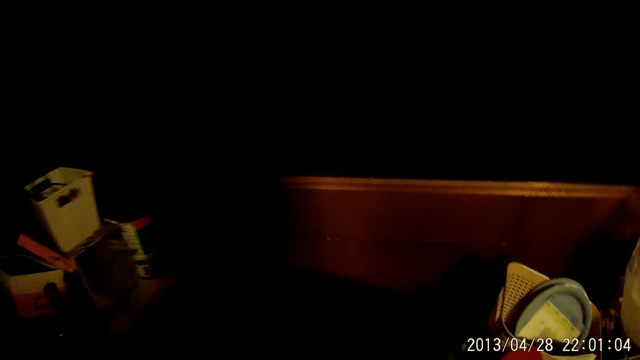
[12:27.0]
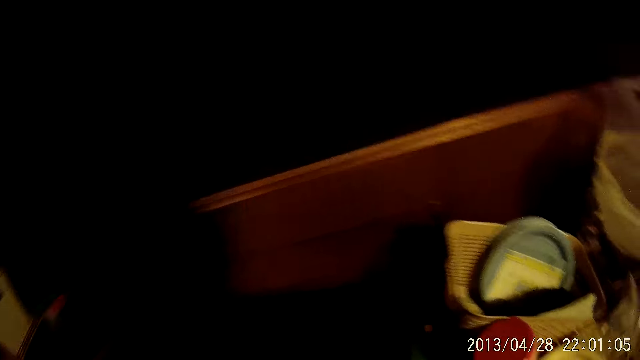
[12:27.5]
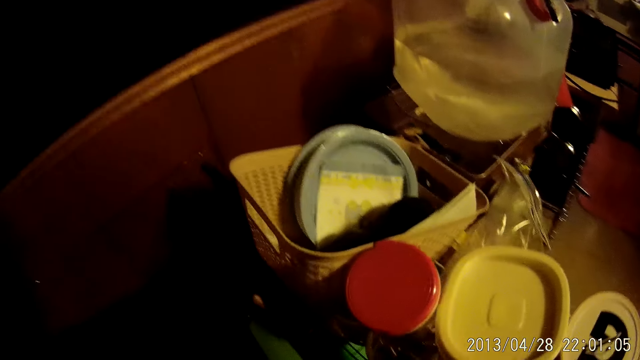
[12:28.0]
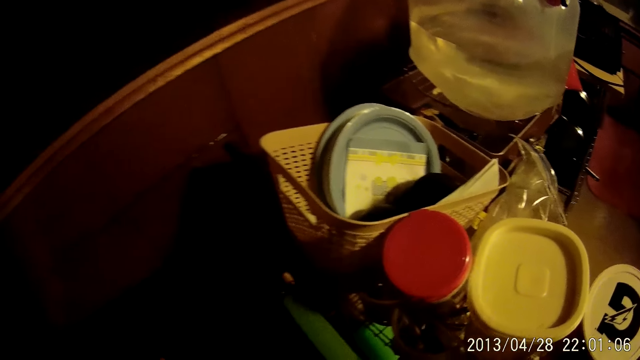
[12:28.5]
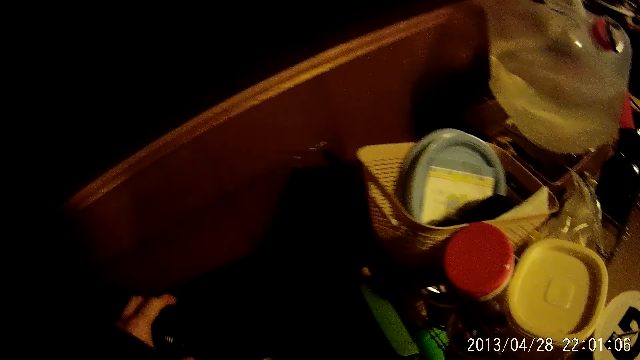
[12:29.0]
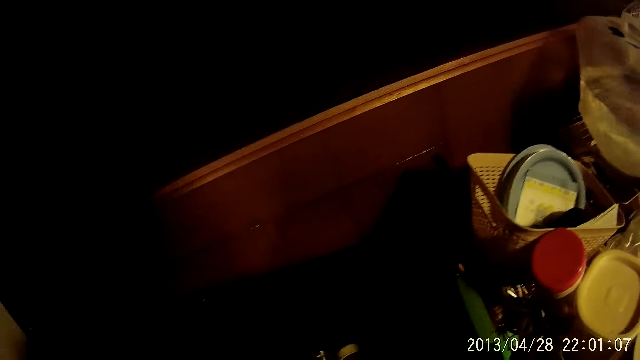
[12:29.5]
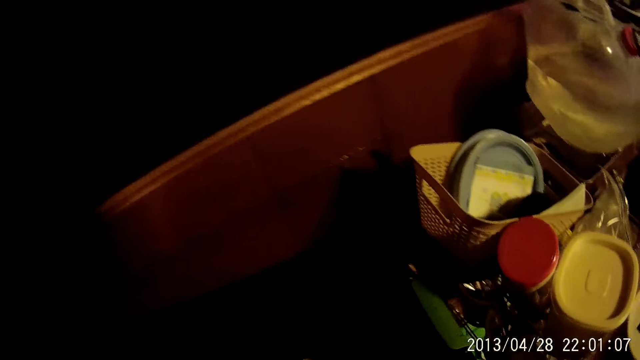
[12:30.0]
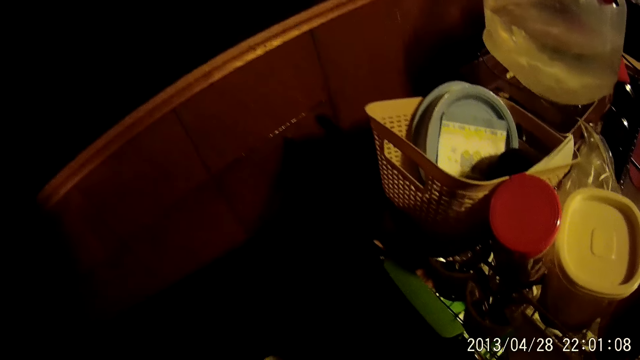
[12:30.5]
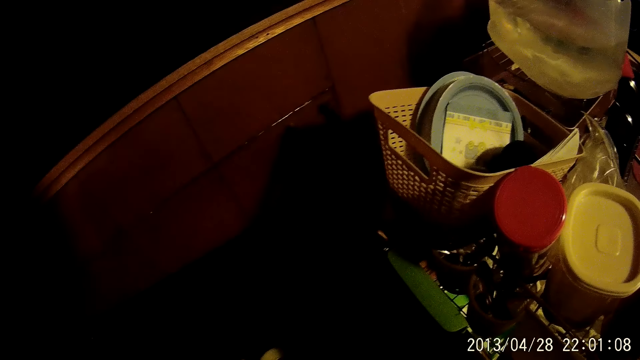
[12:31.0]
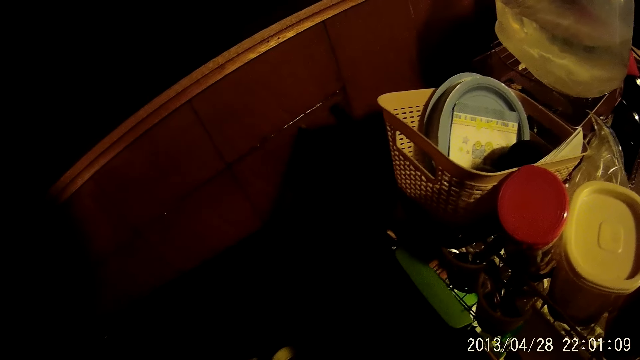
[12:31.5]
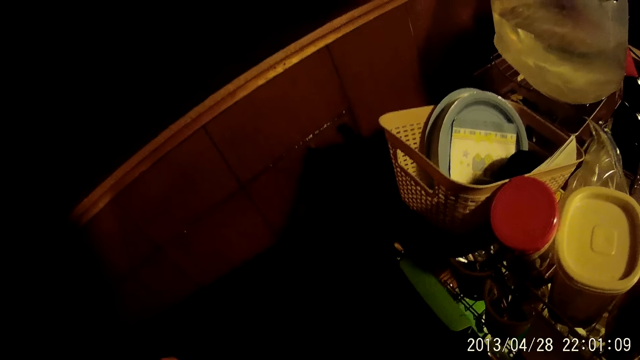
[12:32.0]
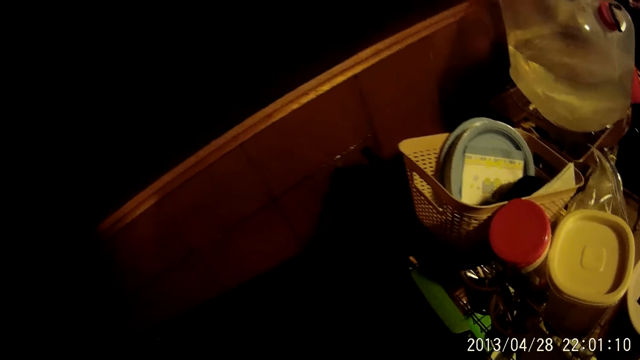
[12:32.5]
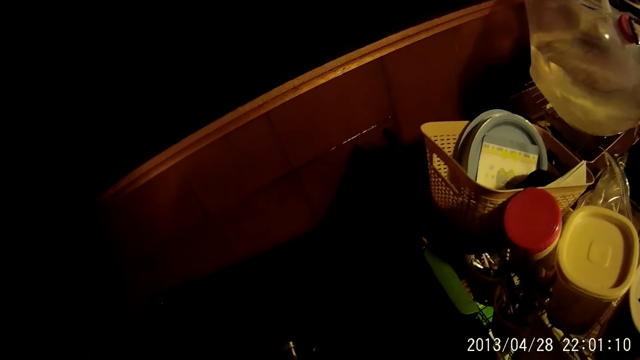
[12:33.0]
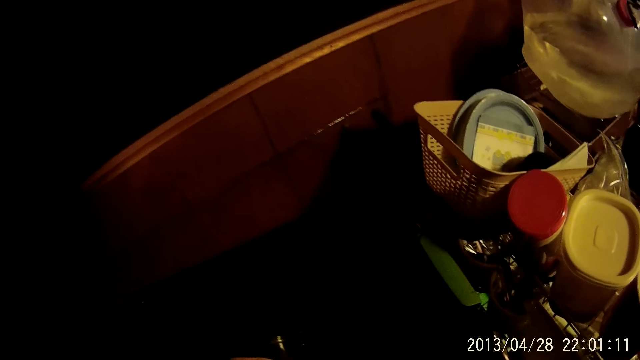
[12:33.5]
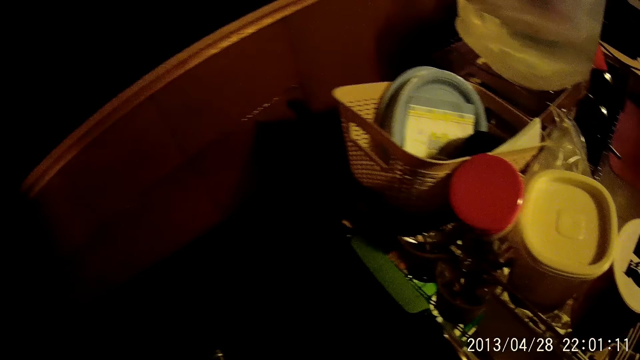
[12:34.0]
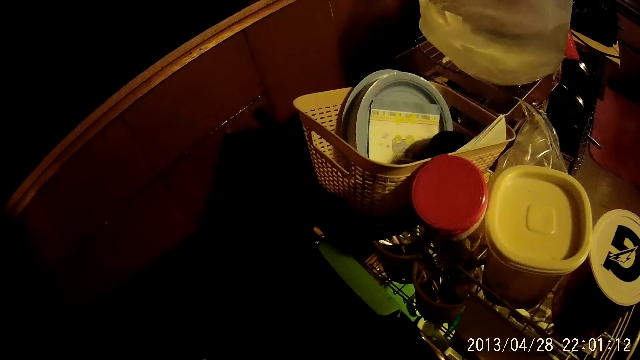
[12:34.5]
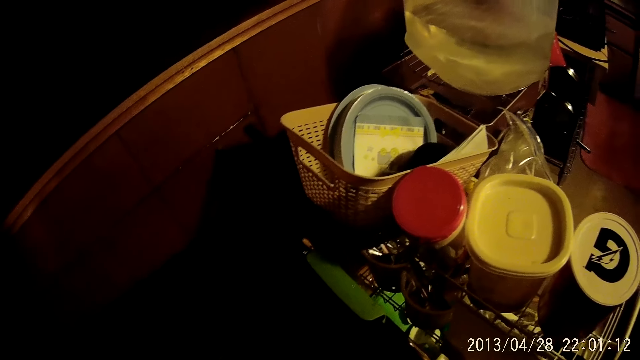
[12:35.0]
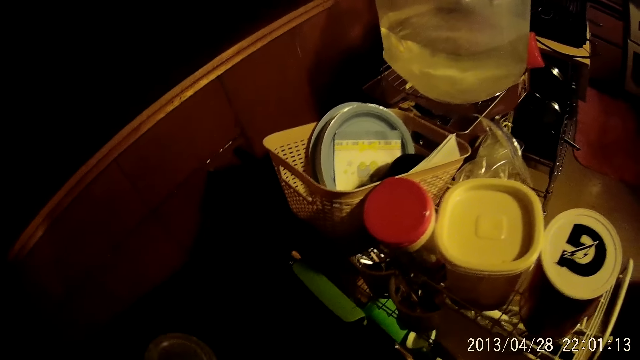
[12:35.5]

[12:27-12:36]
The camera wearer raises the hand.

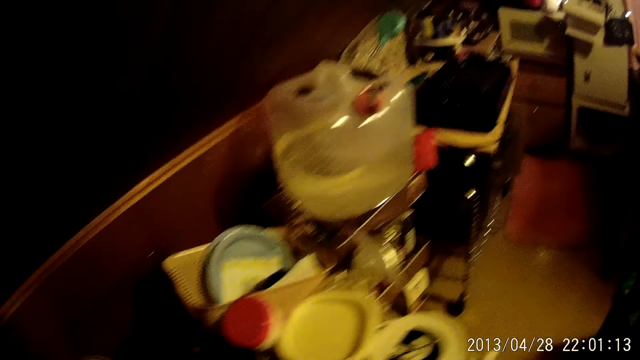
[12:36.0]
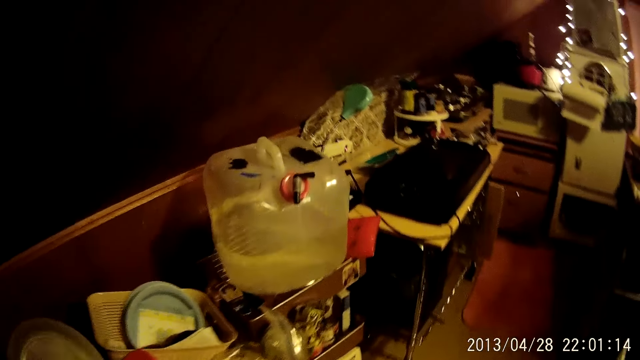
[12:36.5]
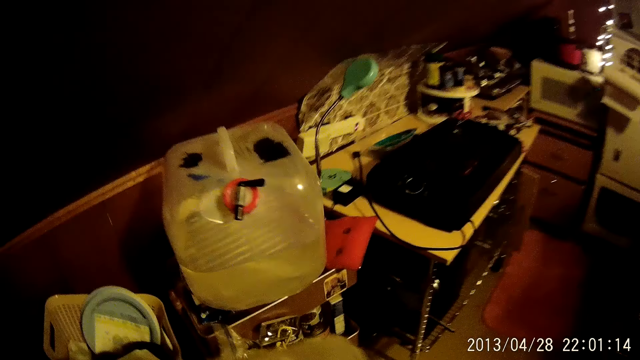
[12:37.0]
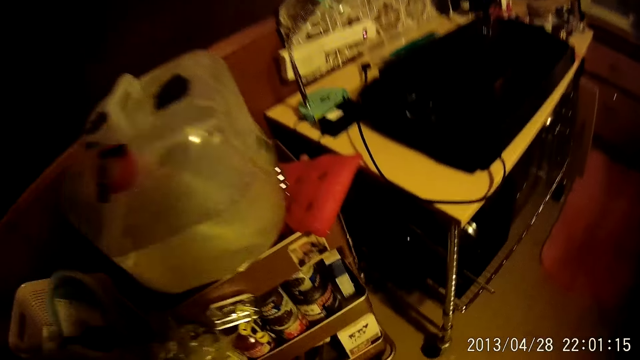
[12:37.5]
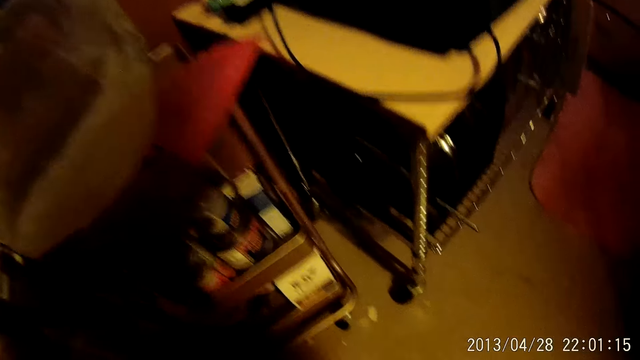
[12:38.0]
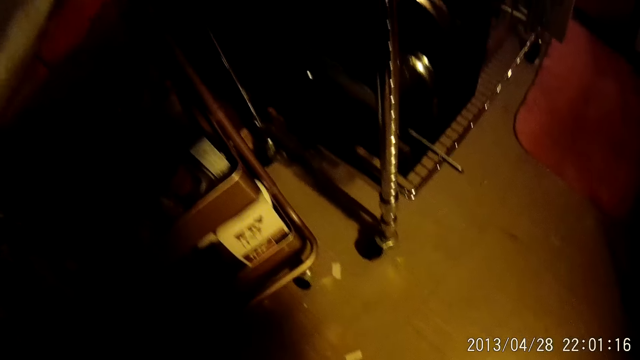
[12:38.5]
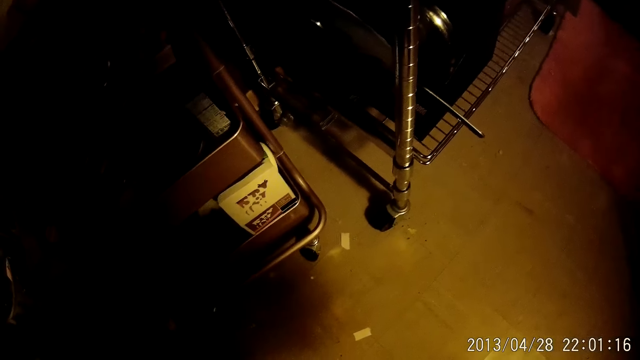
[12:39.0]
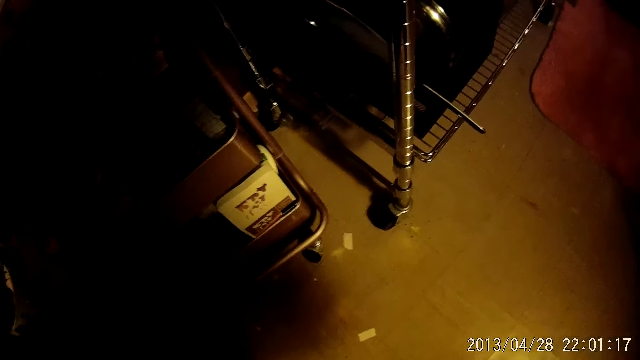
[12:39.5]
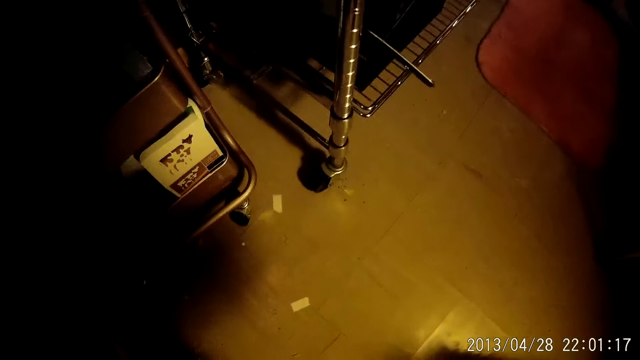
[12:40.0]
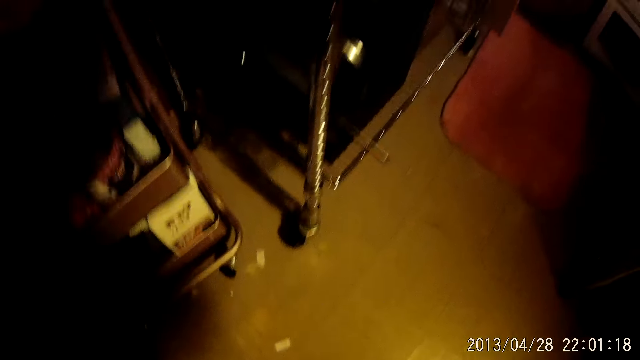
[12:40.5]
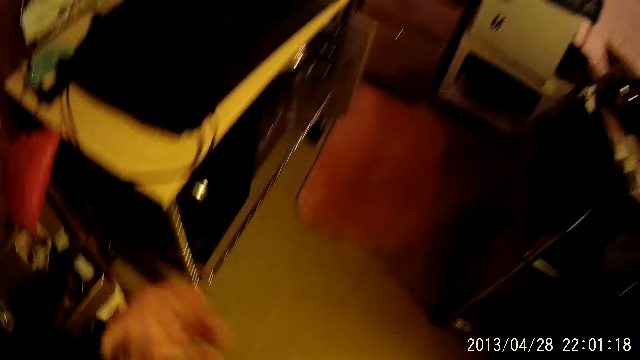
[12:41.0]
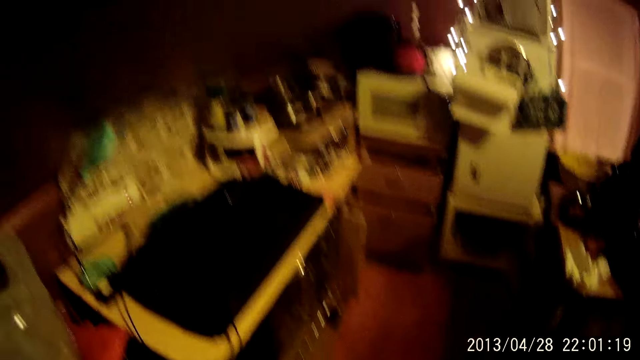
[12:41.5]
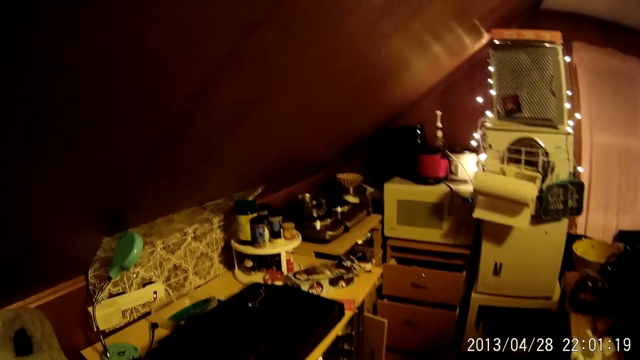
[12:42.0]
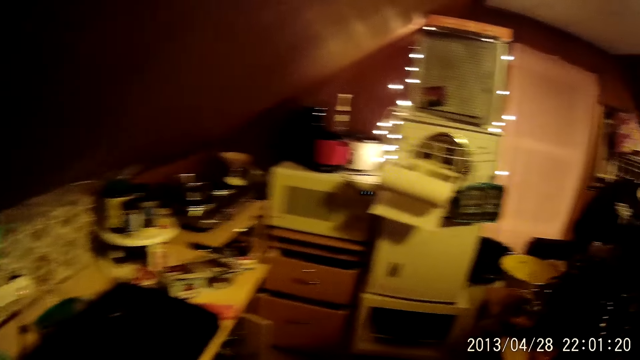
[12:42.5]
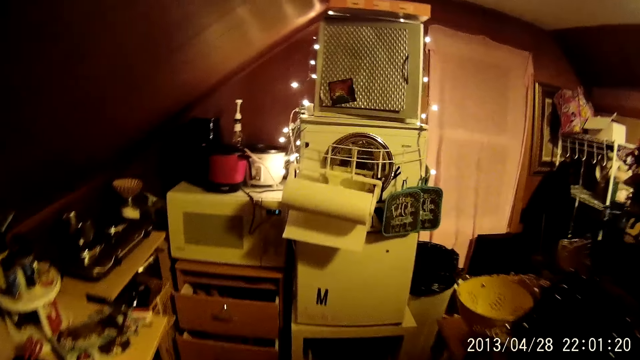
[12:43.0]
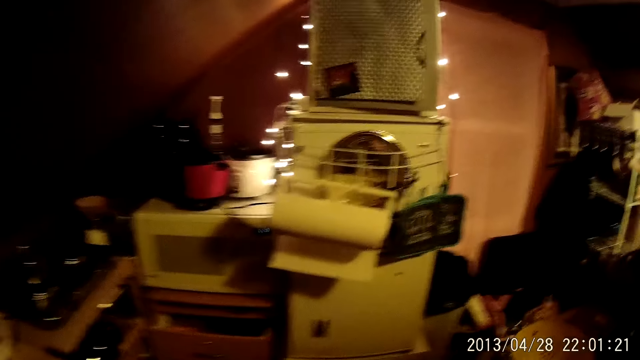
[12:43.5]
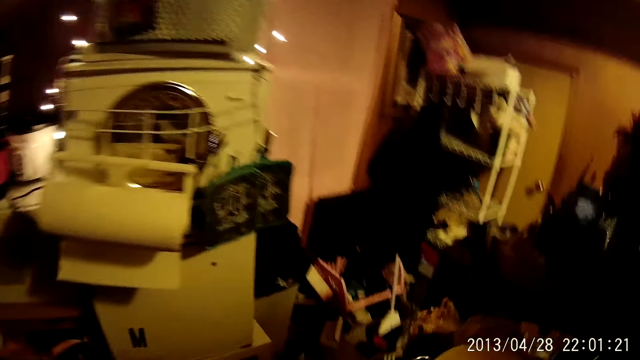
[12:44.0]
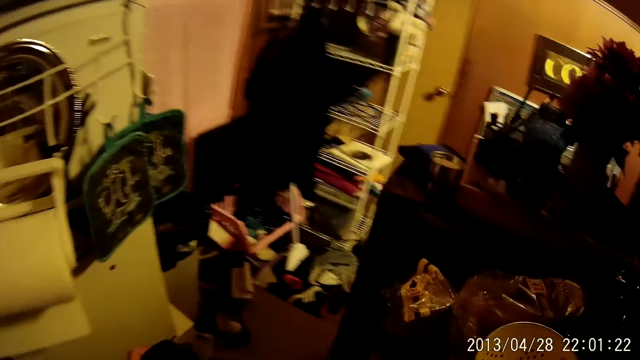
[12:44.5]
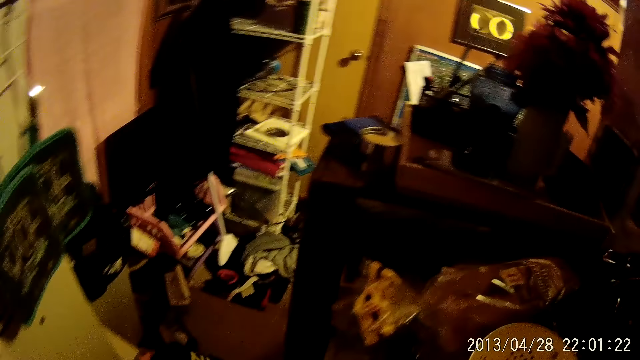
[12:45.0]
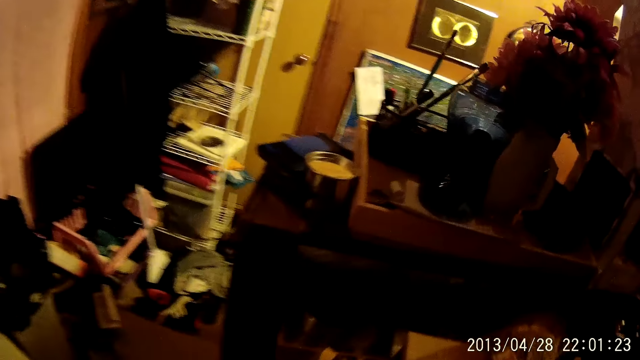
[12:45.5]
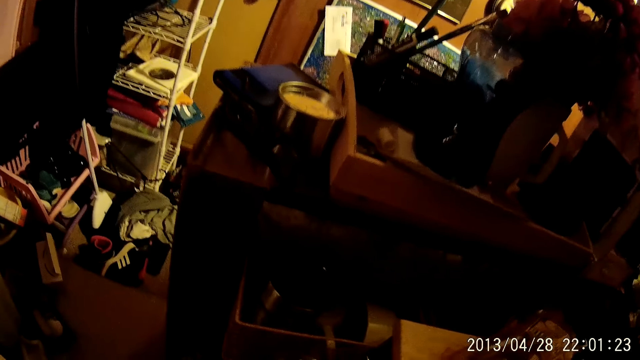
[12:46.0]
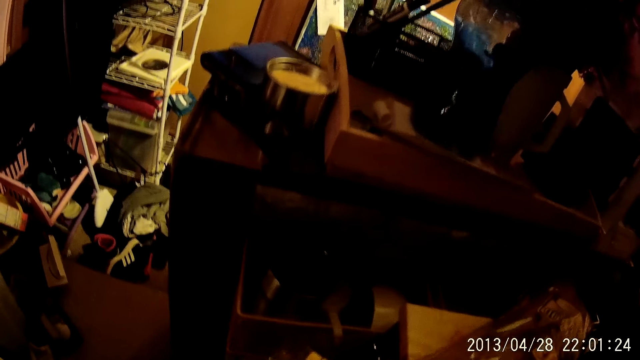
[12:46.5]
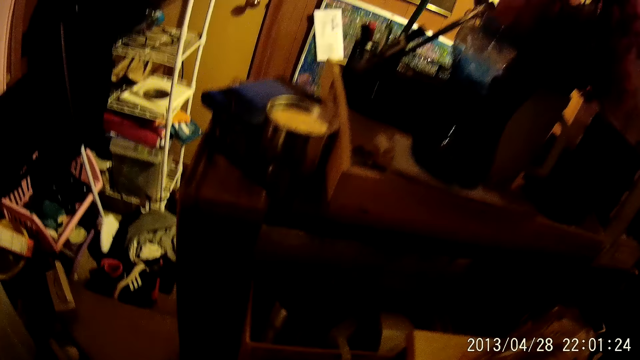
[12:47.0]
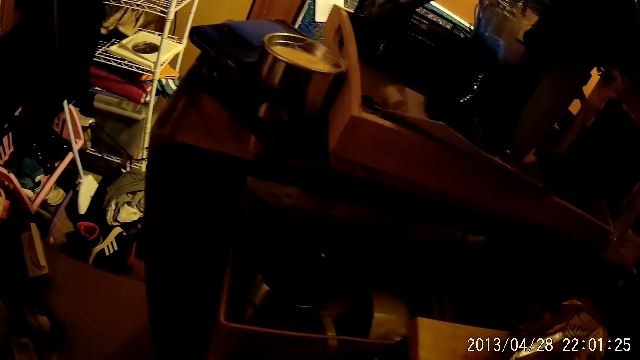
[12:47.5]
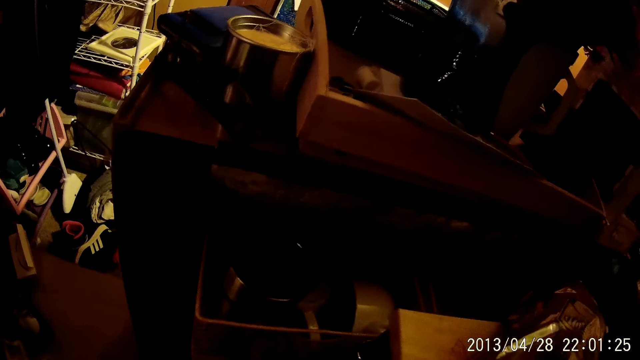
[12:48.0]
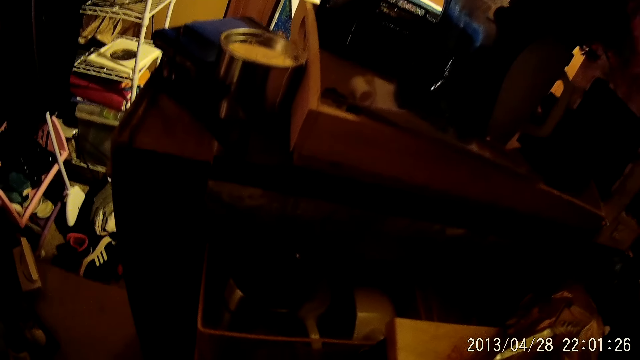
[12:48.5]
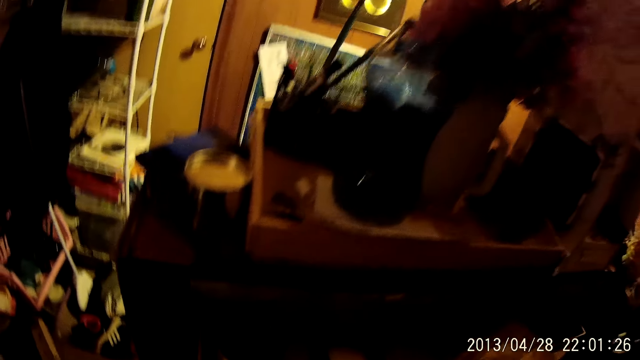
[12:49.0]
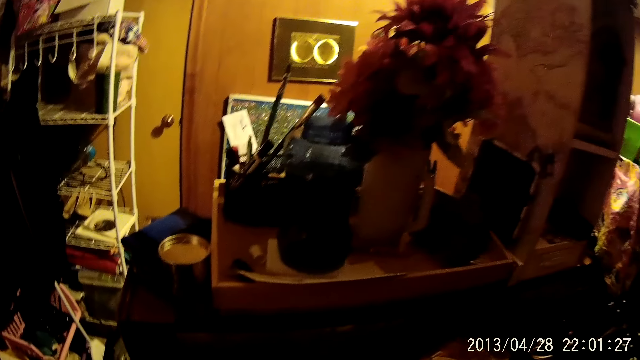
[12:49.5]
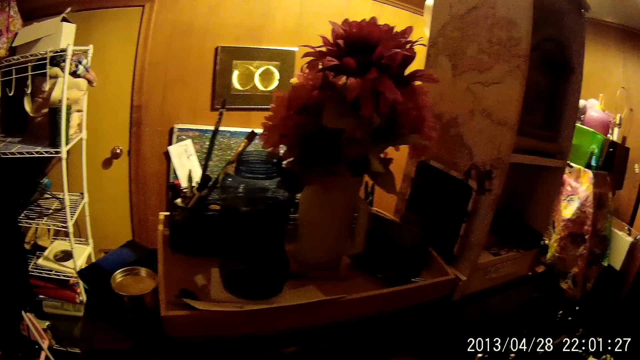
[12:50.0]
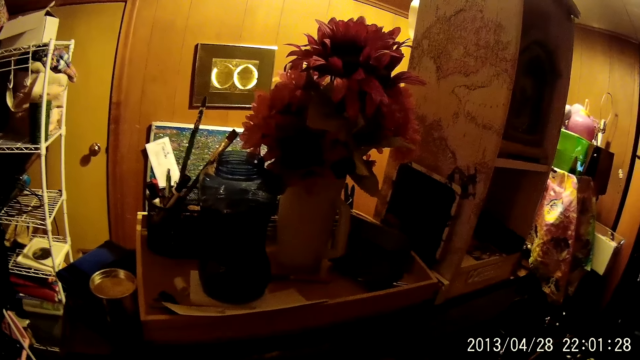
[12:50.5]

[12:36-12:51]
The camera wearer walks in the house. They look on the ground. They walk in the house. They stand.
